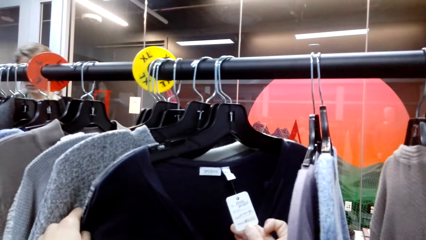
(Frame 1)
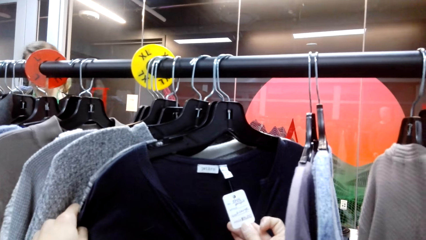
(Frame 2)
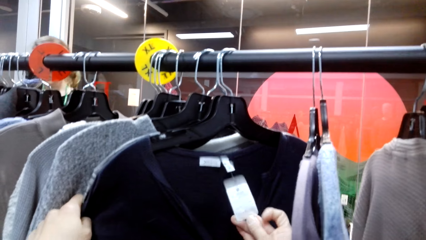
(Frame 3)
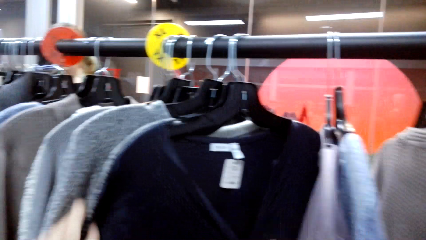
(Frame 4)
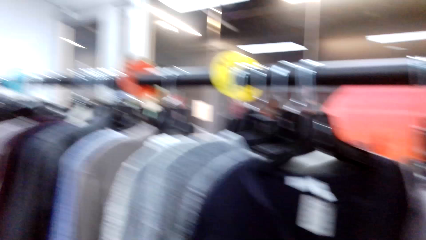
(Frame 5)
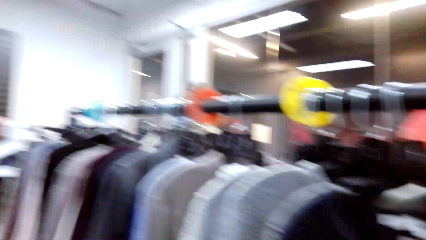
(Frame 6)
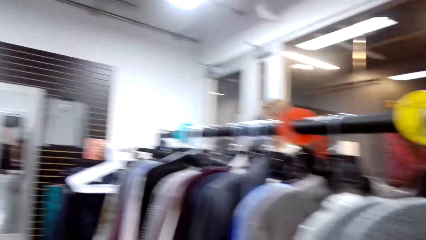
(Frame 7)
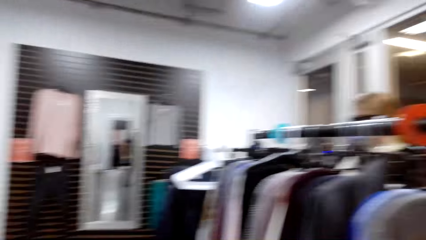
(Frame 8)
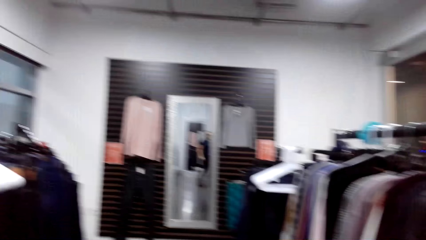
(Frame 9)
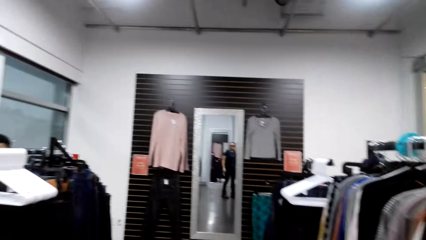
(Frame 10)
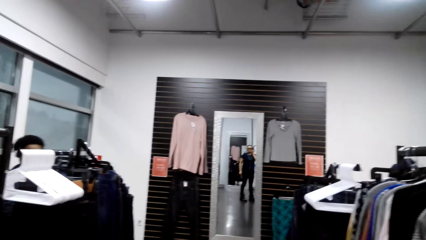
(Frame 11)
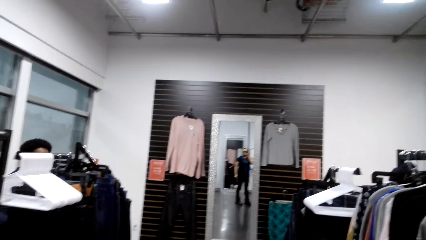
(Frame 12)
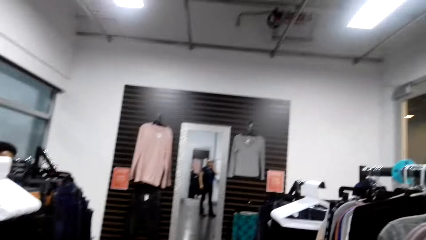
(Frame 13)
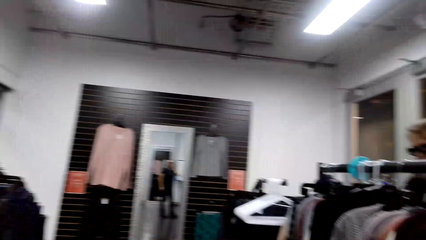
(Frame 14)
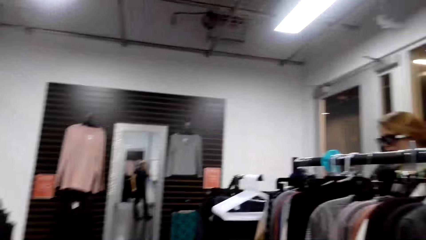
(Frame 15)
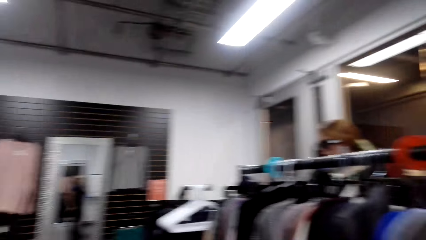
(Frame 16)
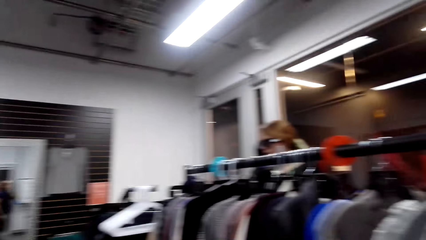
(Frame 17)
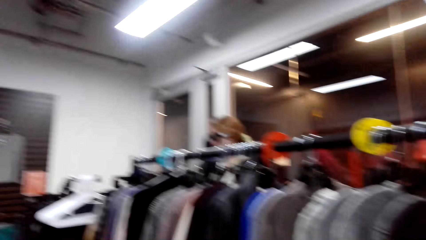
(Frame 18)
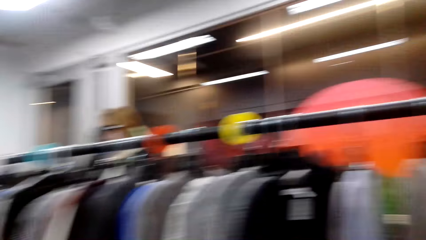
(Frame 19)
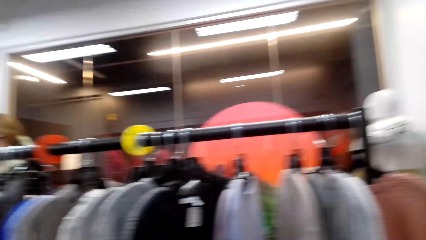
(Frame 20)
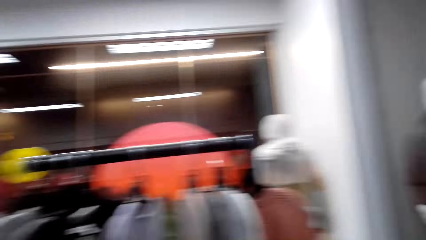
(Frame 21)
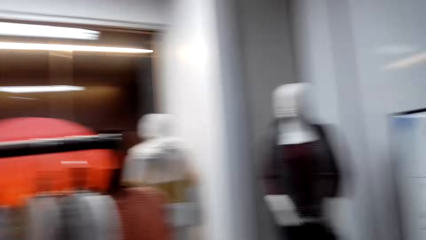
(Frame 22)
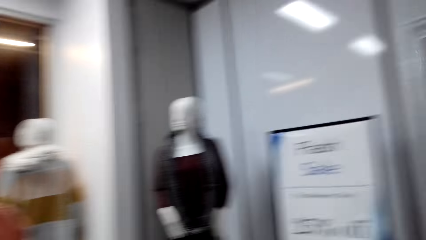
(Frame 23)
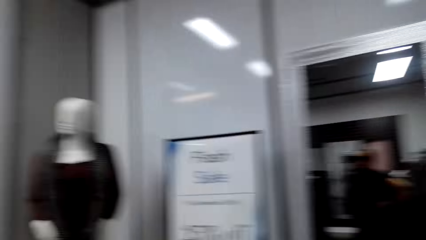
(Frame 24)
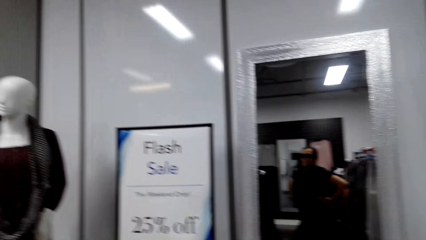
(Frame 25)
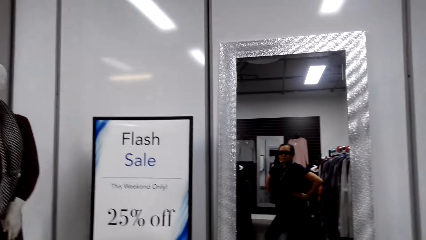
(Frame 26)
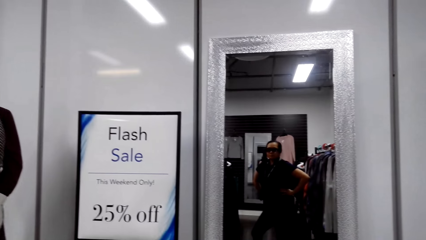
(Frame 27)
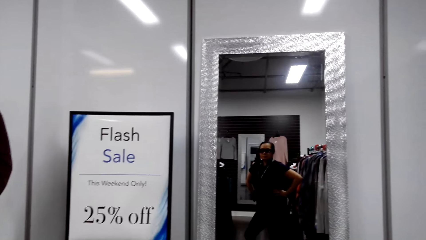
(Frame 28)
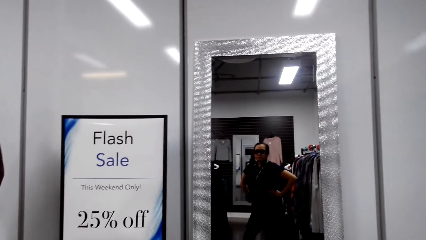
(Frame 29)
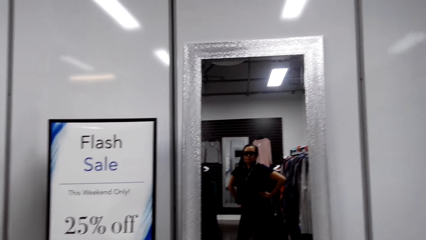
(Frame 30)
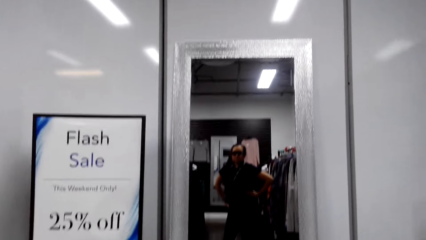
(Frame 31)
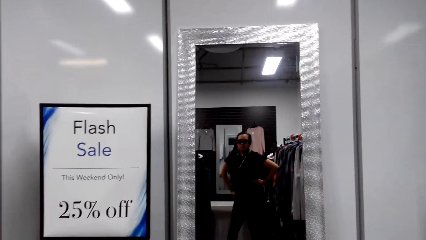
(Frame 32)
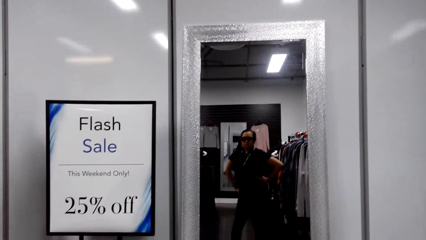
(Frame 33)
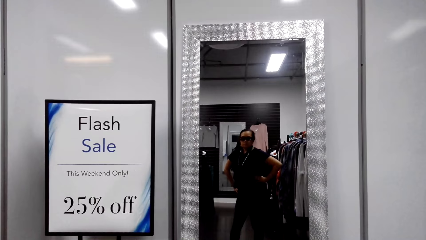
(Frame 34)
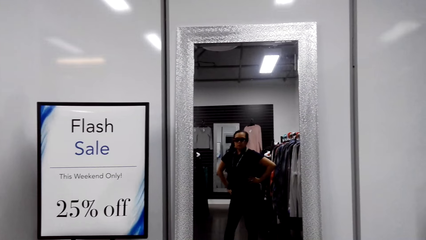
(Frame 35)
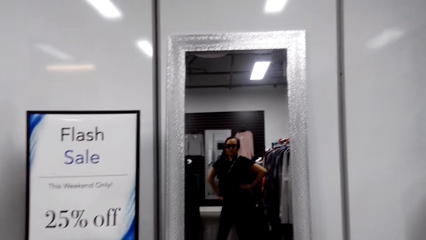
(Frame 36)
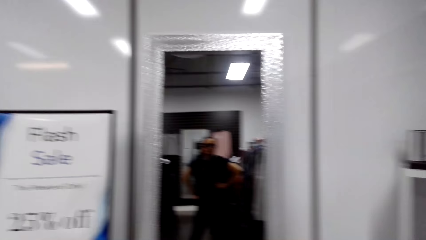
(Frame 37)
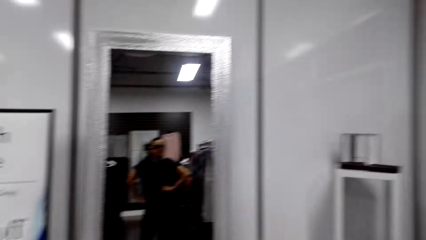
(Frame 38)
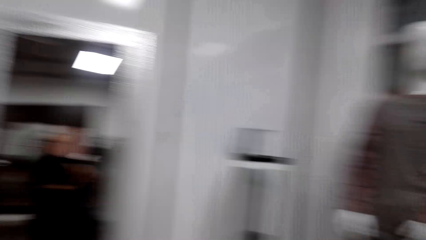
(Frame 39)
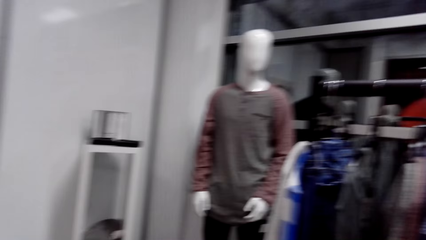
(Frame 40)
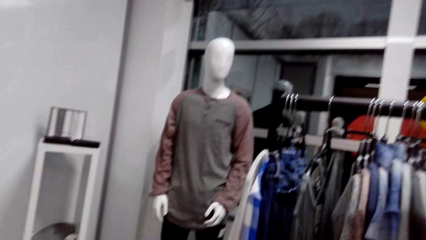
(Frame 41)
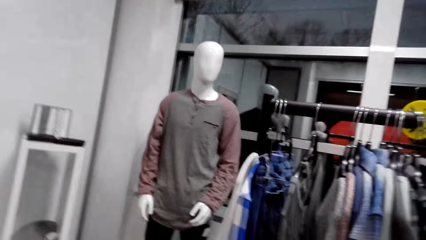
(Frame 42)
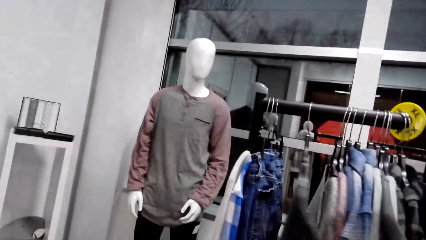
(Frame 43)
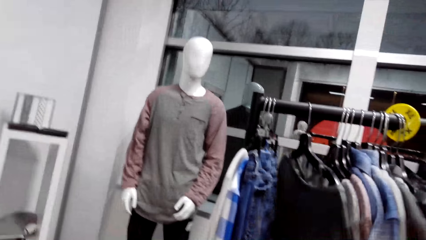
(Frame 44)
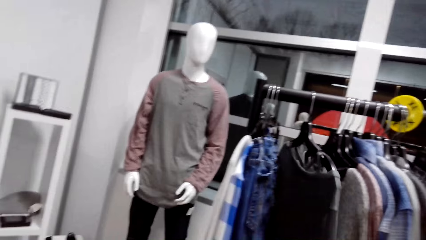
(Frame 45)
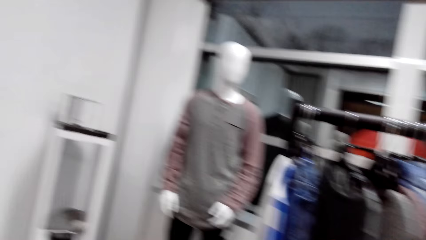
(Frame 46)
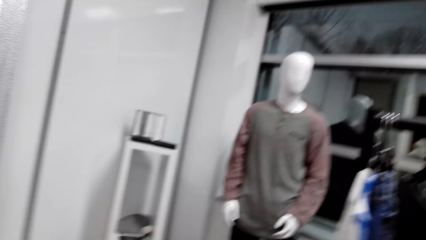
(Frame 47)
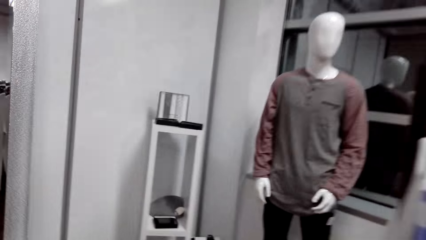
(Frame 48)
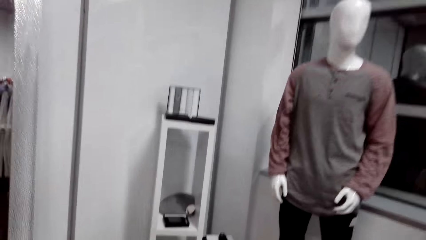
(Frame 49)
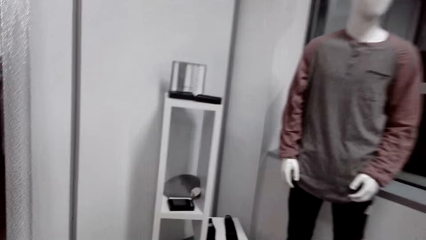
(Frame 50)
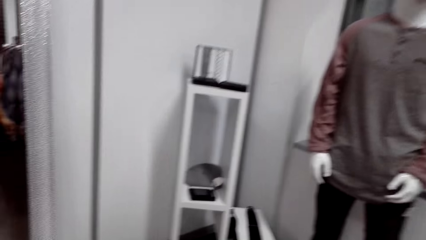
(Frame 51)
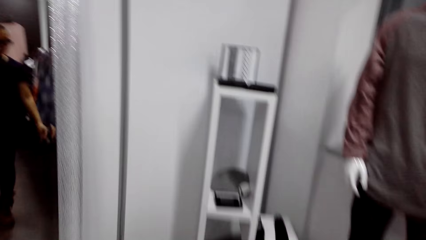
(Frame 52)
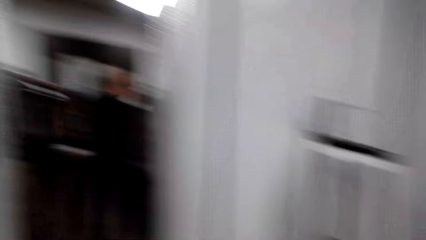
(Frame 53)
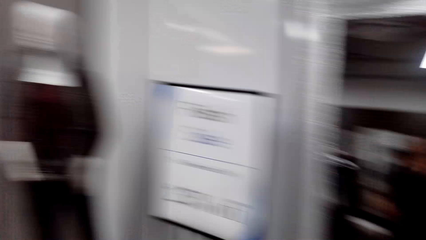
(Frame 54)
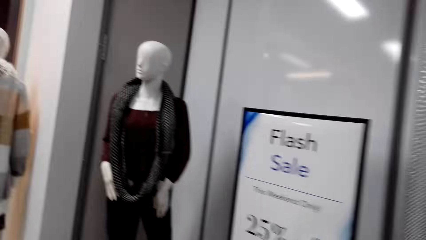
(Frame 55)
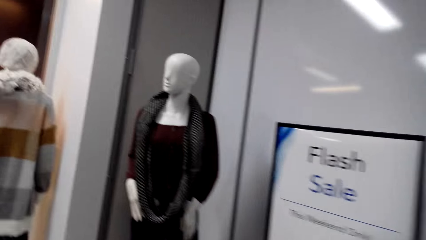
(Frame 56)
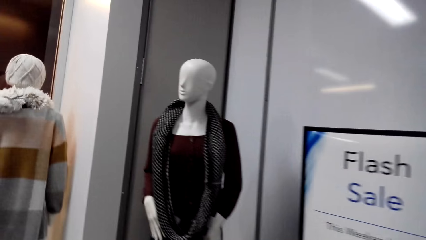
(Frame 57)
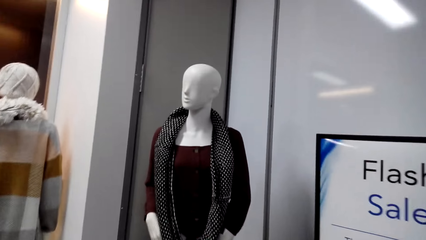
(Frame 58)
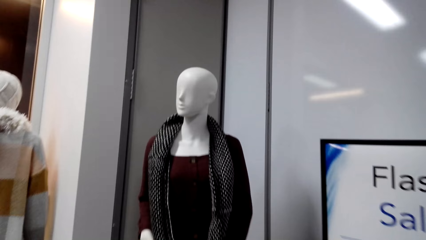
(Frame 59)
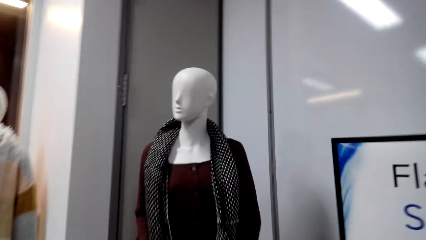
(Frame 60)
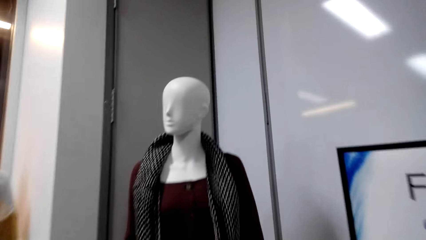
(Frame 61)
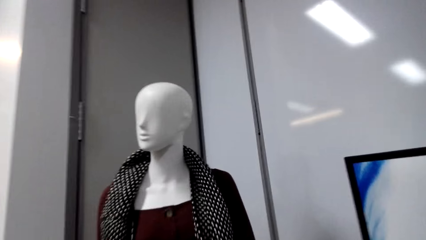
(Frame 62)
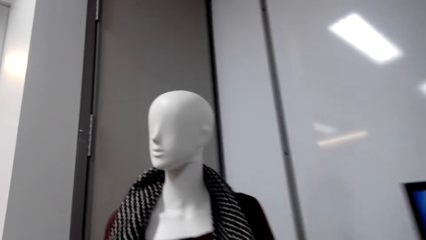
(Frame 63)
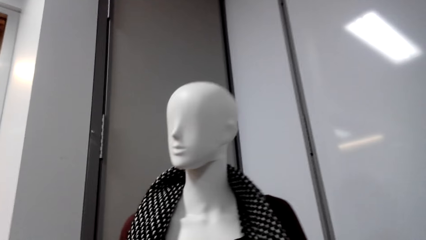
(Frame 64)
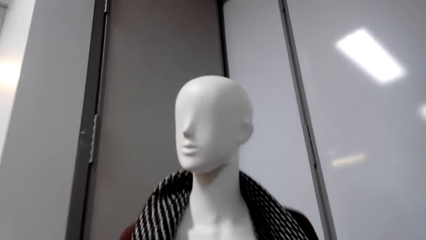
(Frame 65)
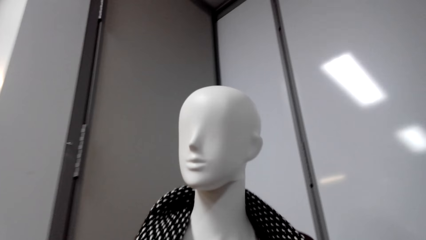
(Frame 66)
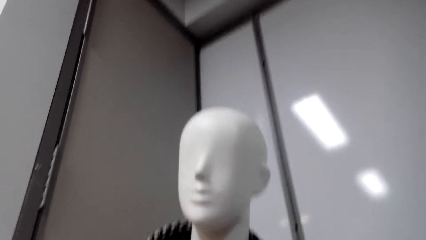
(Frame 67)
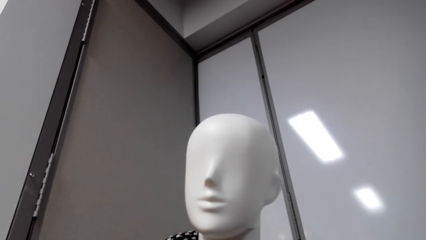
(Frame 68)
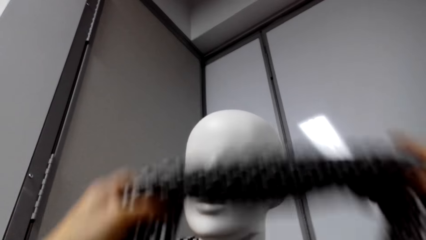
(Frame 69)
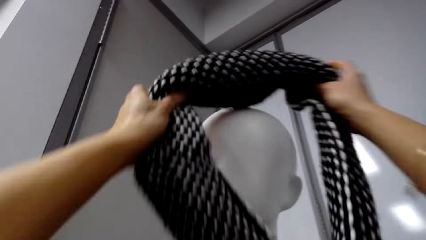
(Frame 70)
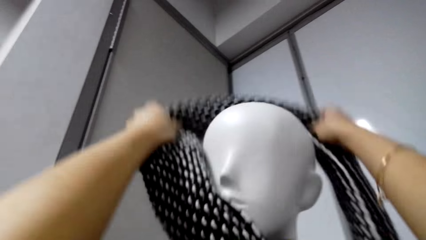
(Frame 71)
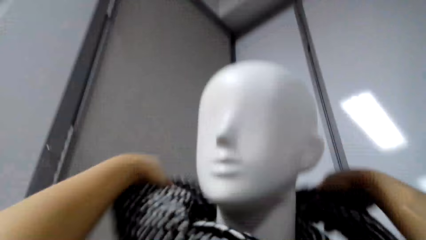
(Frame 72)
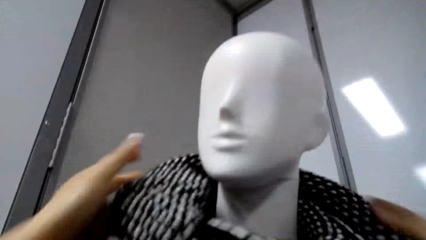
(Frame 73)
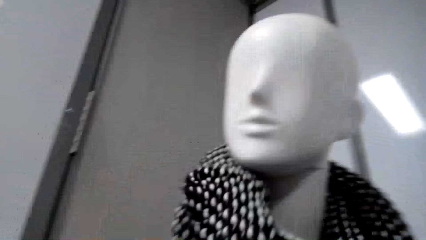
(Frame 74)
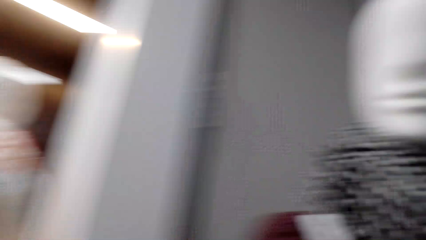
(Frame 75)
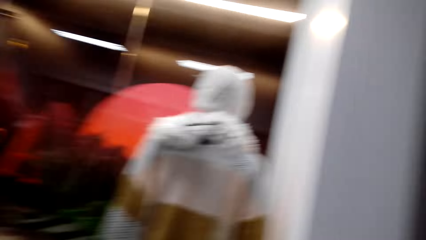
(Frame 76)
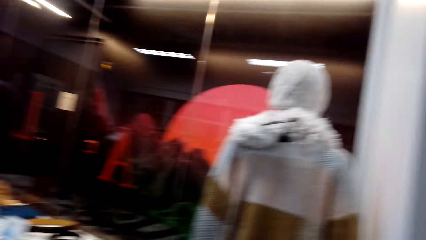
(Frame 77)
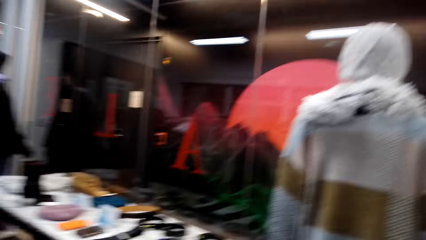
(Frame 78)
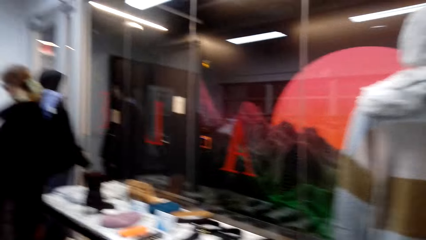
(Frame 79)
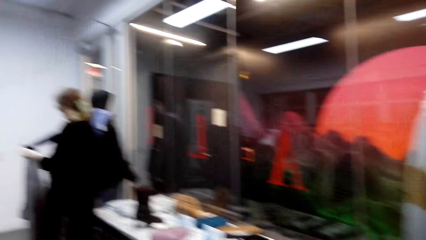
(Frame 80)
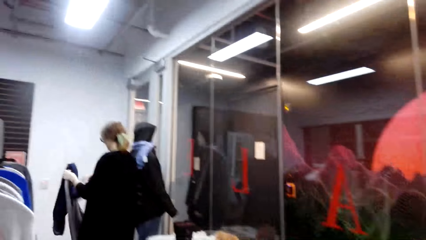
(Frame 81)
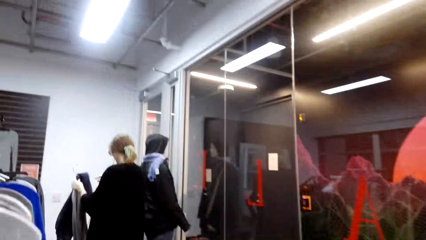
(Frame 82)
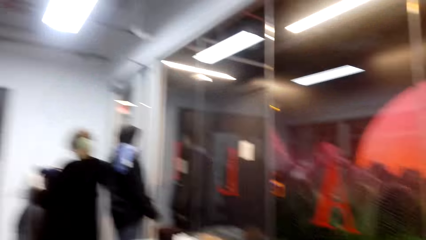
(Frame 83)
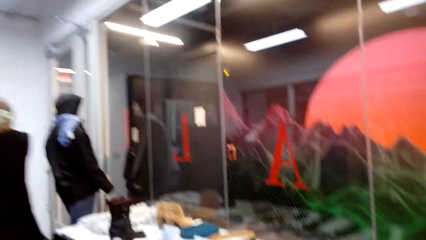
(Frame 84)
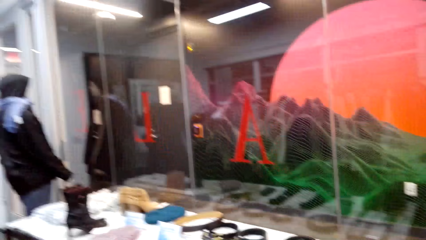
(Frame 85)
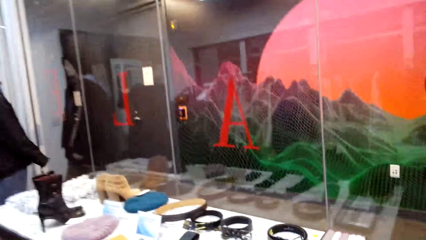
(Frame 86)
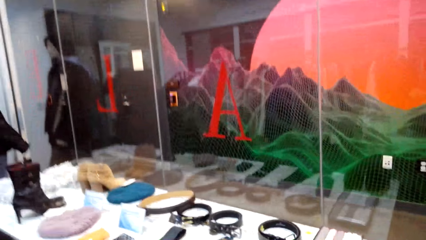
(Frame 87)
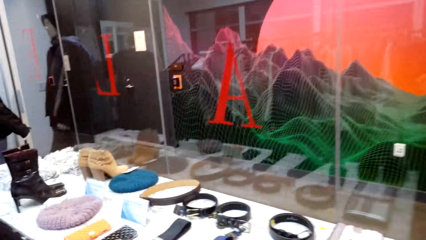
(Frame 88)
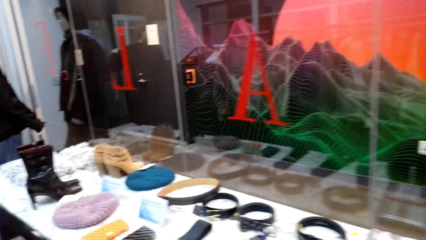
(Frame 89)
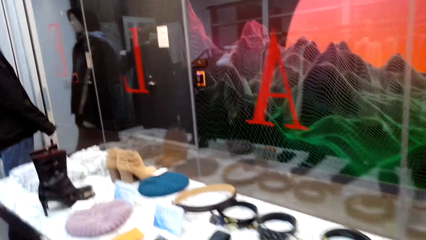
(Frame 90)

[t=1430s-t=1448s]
A man talks. The camera wearer talks and turns the camera. The man talks. The camera wearer talks, looks at the cloth on the cloth rack, talks, and walks around. They put the scarf on the mannequin. They walk around.
